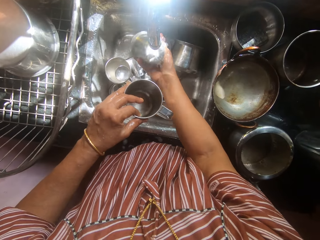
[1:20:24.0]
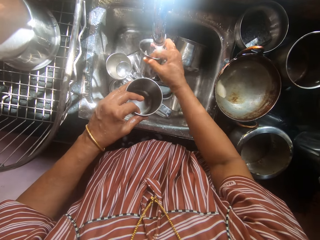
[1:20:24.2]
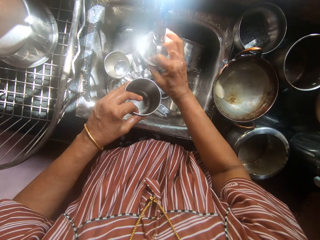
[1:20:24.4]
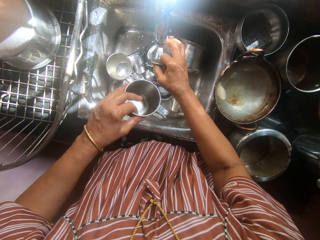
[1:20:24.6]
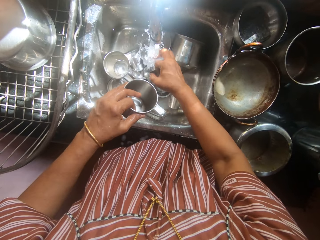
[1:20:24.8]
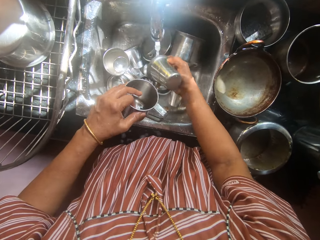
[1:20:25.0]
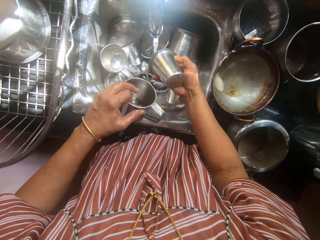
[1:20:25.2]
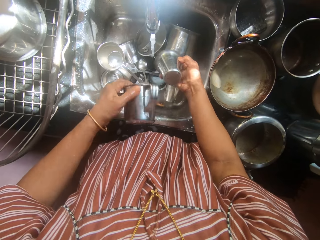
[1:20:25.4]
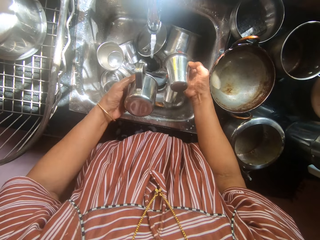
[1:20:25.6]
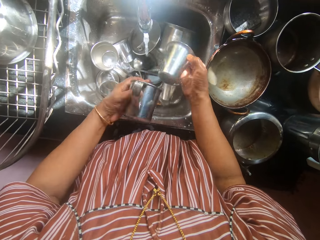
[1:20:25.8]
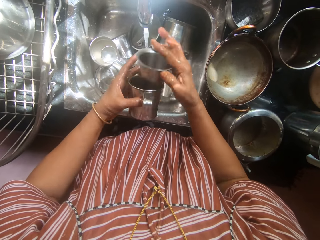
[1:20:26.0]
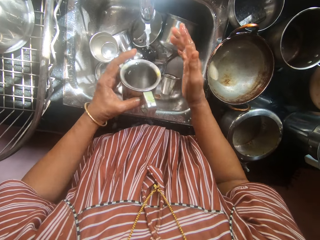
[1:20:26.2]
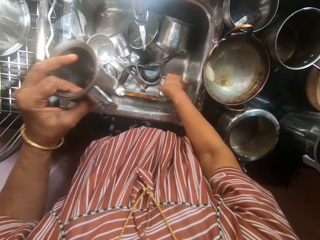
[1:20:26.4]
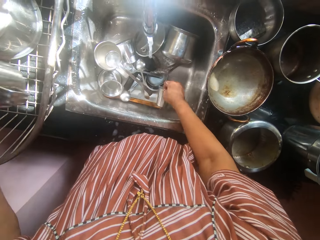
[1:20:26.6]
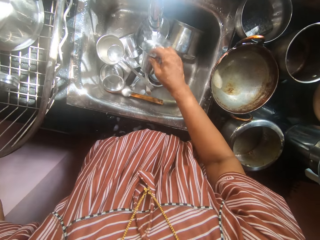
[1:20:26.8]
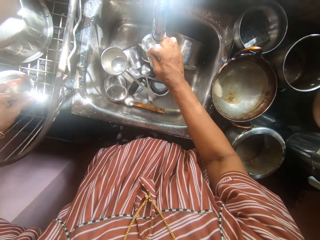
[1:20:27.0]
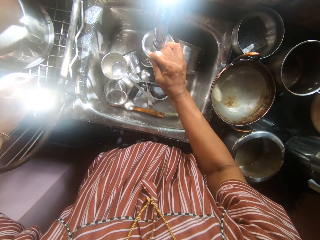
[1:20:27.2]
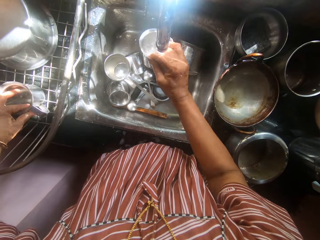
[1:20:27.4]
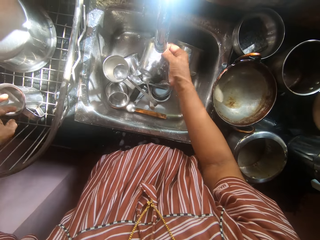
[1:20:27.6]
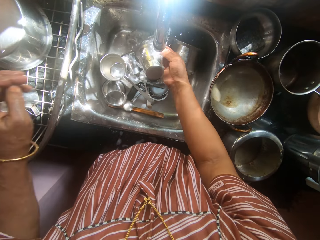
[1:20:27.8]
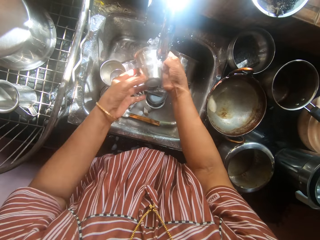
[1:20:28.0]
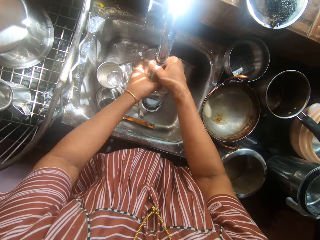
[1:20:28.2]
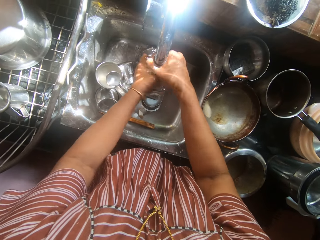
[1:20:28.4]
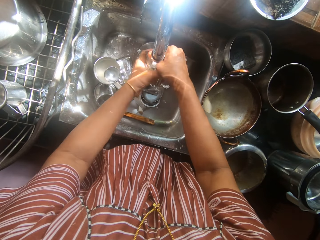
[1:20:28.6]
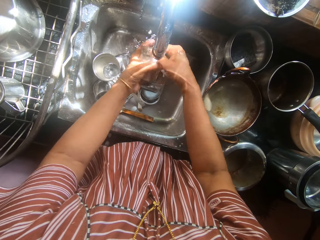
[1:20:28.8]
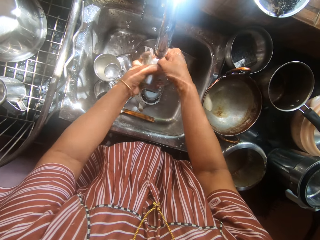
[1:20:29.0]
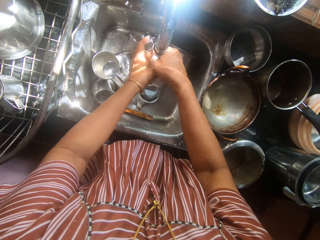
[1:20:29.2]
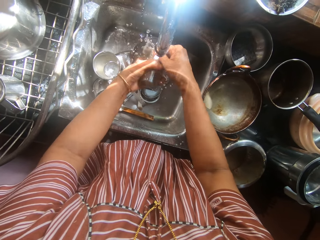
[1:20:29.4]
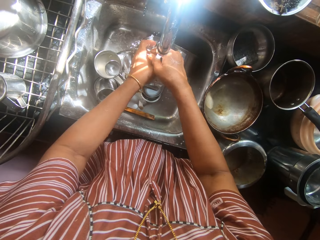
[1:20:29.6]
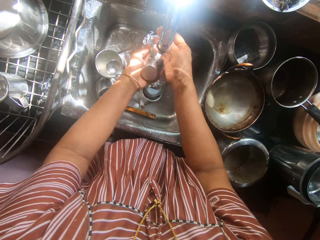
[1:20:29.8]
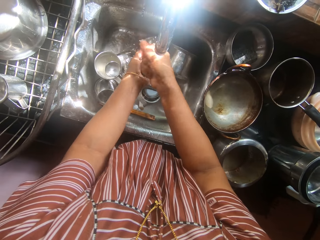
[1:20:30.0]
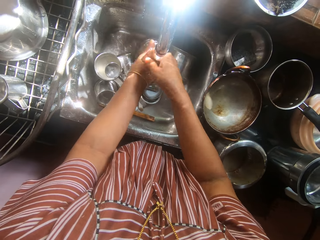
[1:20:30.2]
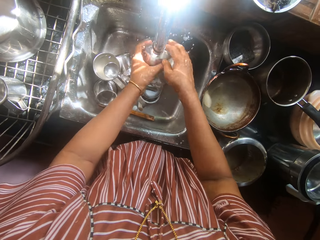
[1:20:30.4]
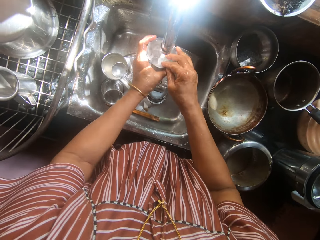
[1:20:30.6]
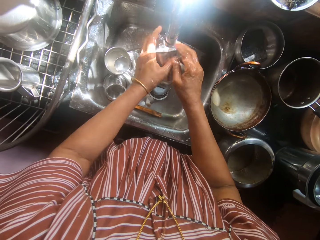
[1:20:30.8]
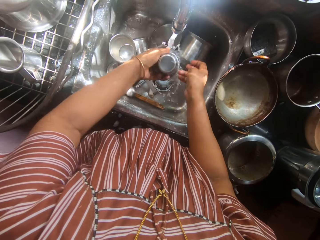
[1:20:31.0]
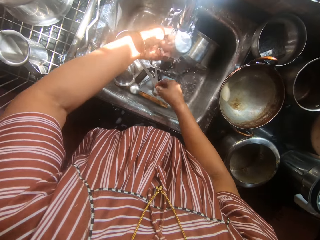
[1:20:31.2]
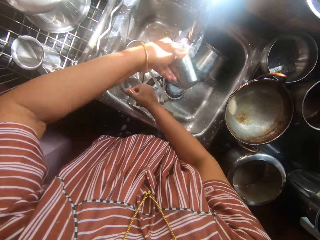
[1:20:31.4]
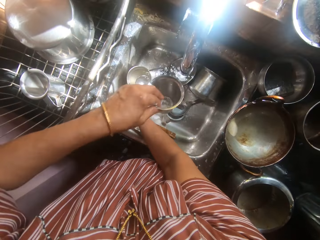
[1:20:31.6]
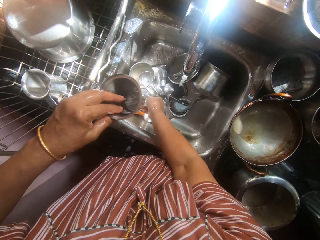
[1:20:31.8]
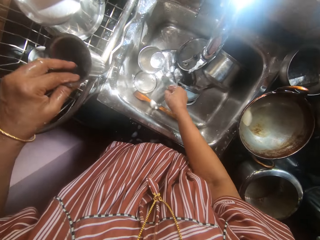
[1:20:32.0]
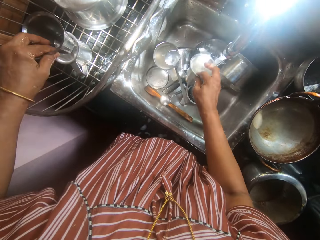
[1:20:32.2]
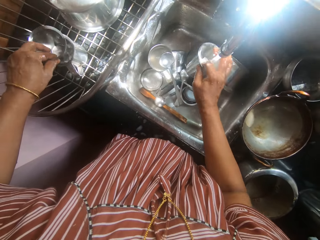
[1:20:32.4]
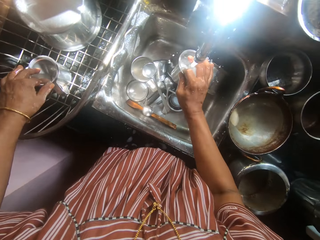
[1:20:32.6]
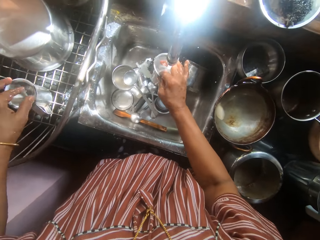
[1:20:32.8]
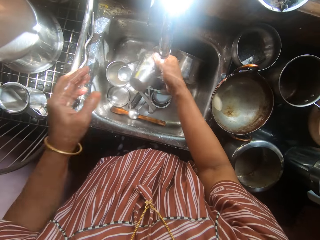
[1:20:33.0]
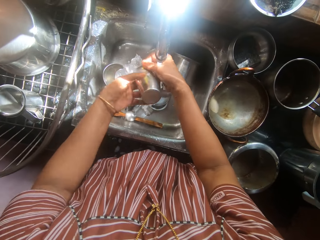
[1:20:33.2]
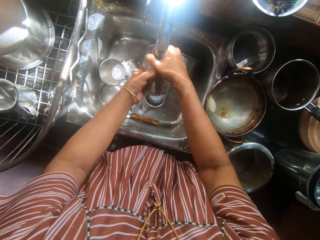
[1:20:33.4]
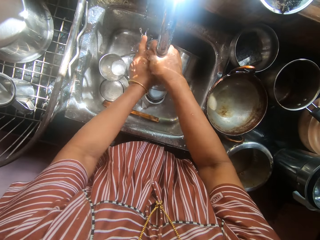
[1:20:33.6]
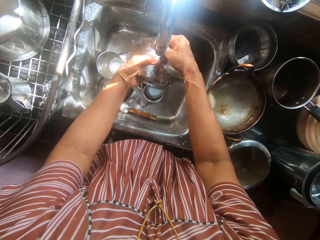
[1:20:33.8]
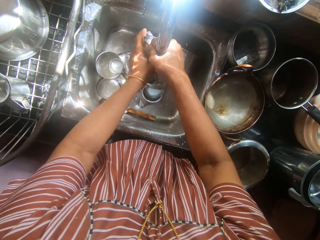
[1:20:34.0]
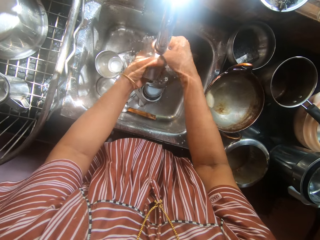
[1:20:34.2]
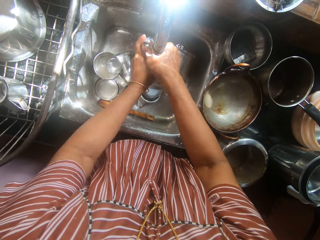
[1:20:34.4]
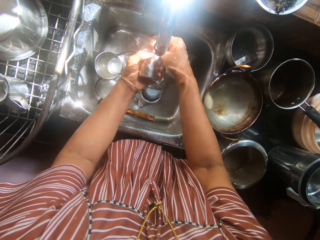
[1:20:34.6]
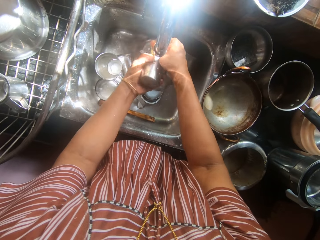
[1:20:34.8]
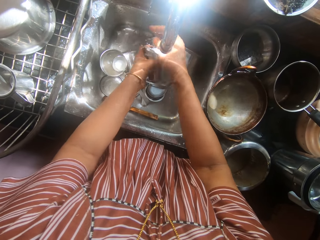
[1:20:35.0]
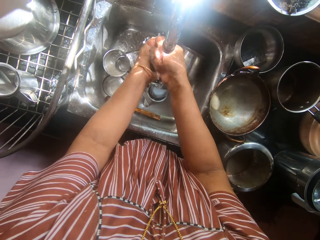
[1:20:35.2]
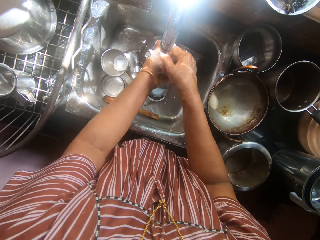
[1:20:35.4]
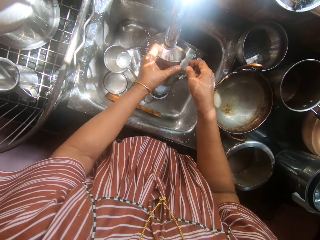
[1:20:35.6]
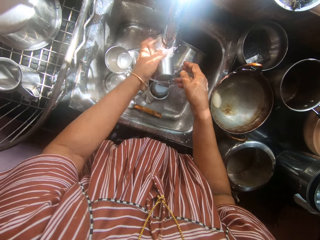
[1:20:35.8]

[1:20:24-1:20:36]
The camera wearer puts the second cup into the first cup in her left hand. She drops both cups into the plate rack with her left hand. She picks up another cup from the sink with her right hand. She rinses the soap off the cup with both hands. She holds the rinsed cup with her left hand. She picks up another cup from the sink with her right hand. She drops the rinsed cup into the plate rack with her left hand. She rinses the soap off the other cup with both hands.

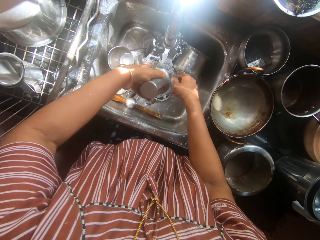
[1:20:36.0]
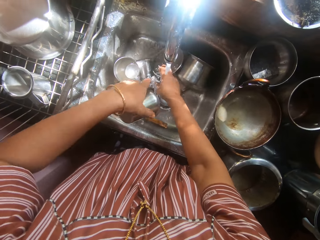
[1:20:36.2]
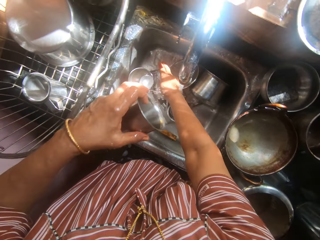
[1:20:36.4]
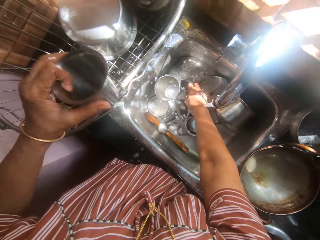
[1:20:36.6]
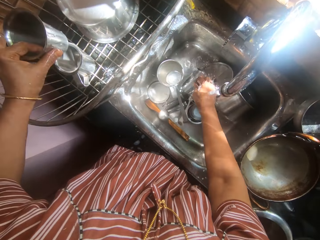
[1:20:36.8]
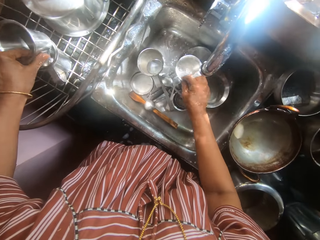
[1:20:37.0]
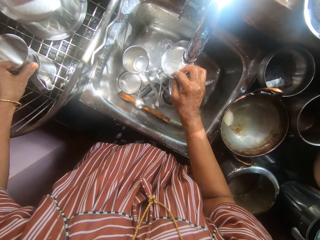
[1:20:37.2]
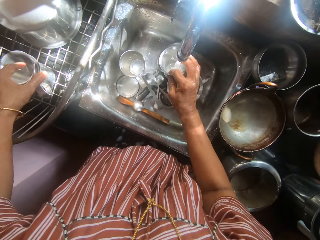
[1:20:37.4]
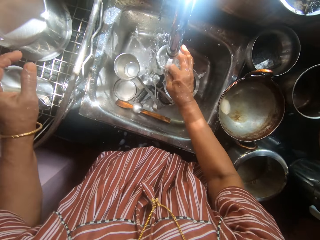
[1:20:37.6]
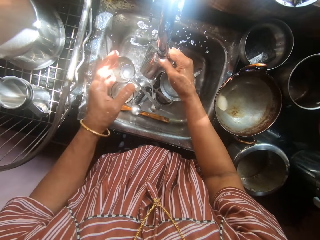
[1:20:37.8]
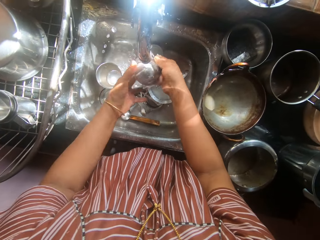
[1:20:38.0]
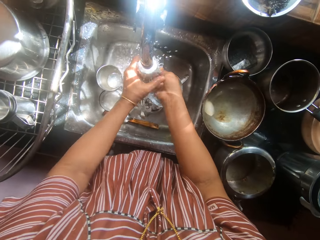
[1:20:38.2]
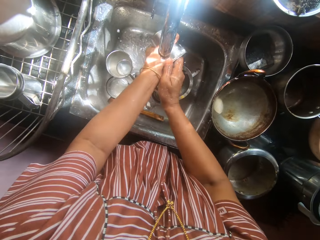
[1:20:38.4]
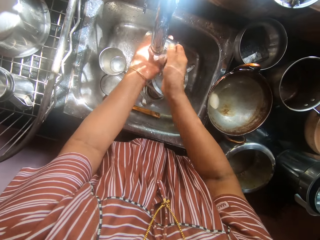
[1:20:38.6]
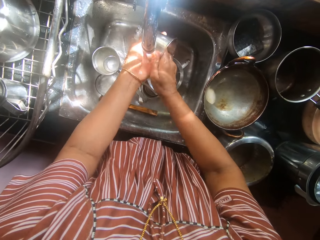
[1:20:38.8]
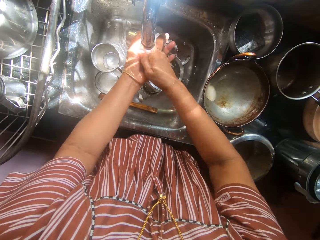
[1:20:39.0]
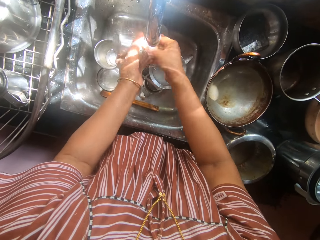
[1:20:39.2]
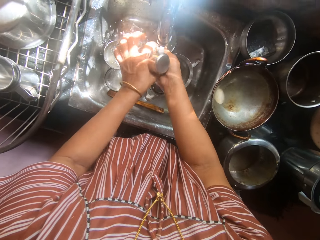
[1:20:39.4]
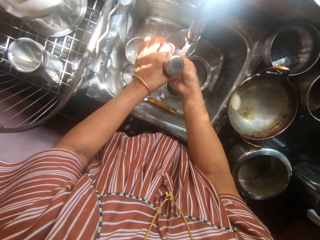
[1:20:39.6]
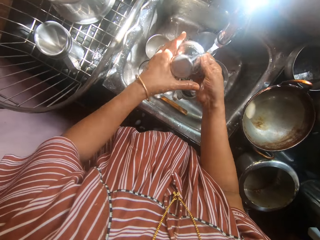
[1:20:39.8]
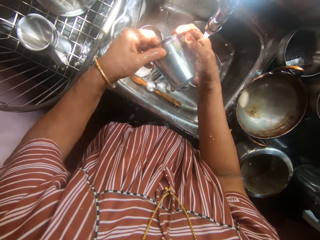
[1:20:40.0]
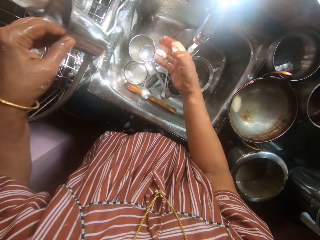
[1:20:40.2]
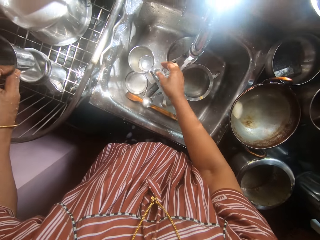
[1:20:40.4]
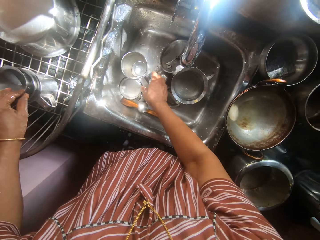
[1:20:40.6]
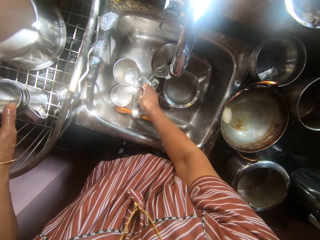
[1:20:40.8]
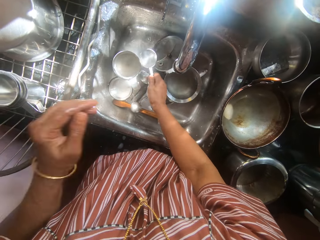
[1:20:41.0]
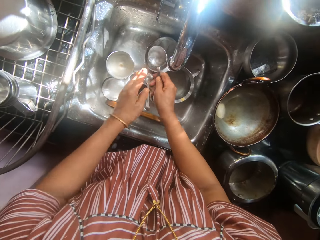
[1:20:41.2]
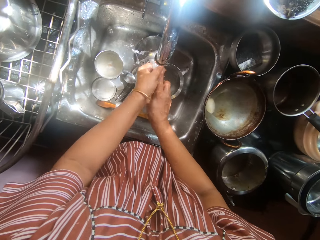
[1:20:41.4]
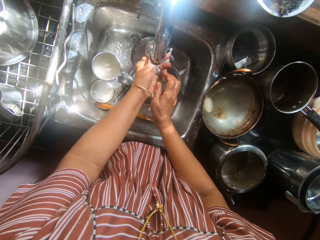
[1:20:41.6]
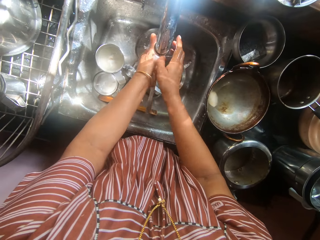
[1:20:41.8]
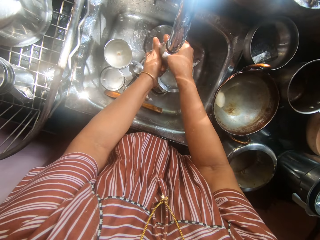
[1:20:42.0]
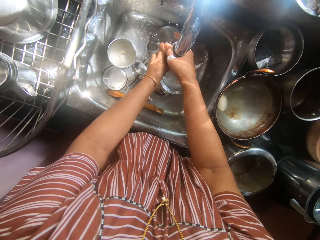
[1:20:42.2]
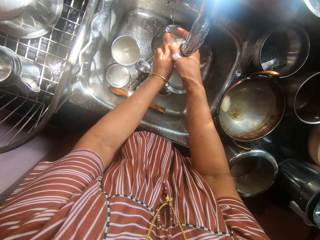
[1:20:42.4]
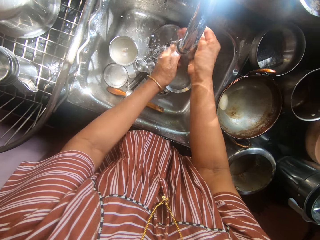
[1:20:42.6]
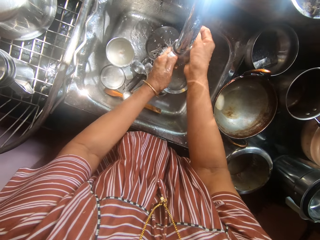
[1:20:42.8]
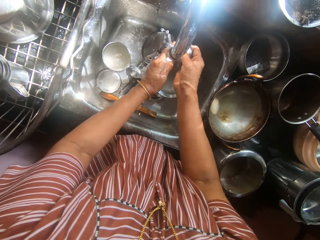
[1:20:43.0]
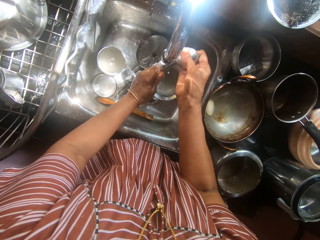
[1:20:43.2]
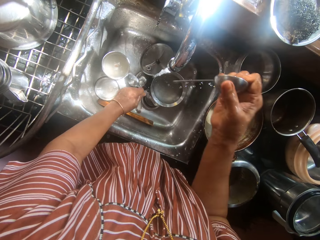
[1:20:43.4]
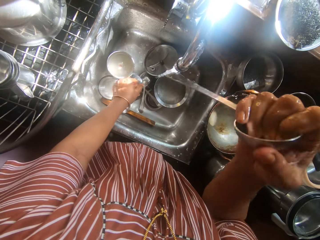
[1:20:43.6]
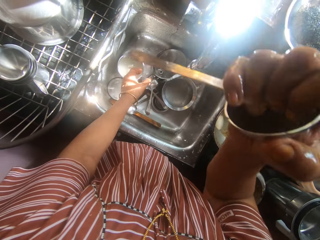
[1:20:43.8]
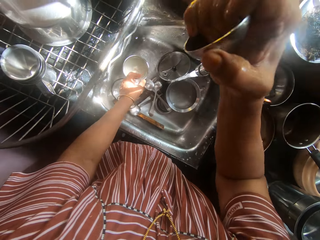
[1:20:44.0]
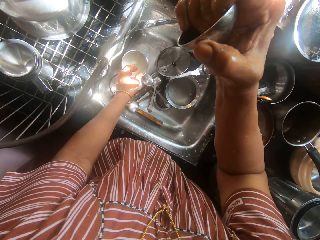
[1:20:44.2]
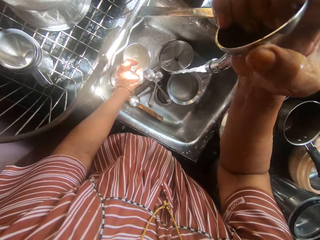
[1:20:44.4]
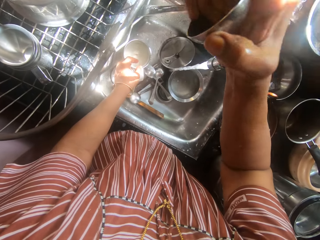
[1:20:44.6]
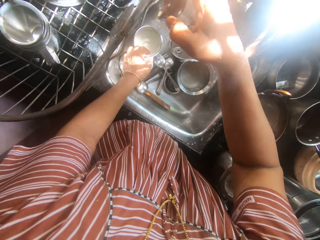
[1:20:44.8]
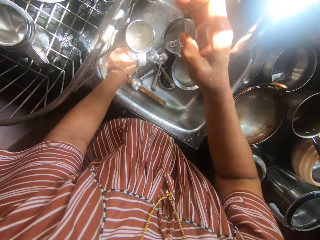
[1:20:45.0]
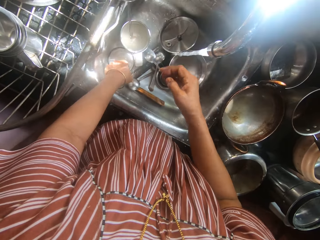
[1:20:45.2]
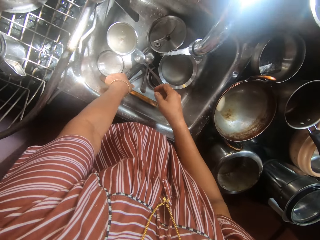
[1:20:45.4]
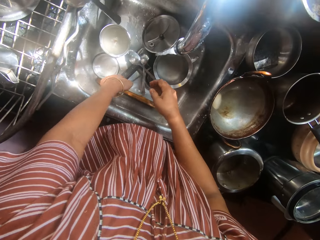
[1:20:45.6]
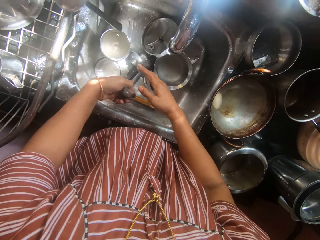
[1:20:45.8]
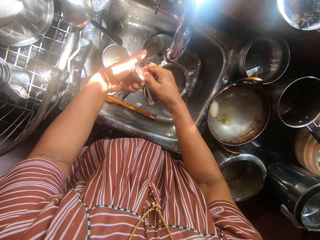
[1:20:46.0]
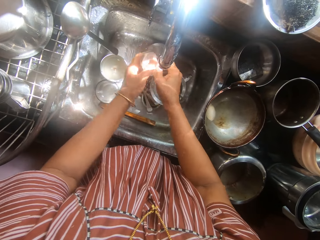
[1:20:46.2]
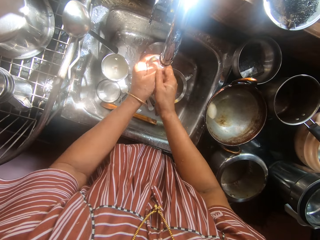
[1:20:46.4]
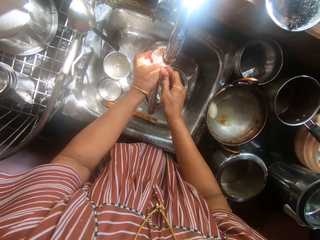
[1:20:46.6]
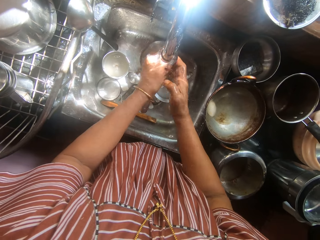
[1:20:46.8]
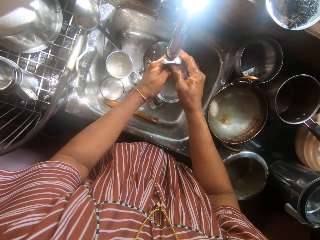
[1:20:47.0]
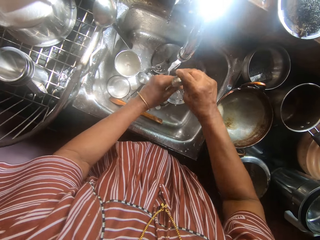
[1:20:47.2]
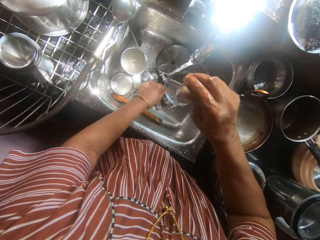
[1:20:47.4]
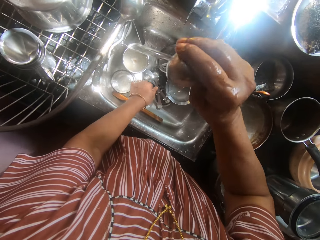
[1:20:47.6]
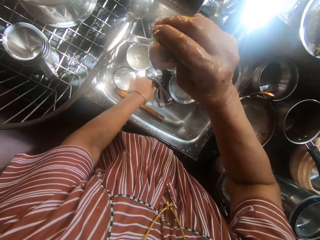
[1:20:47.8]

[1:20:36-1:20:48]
The camera wearer holds the rinsed cup with her left hand. She picks up a cup with her right hand. She drops the rinsed cup into the plate rack with her left hand. She rinses the soap off another cup with both hands. She drops the rinsed cup into the plate rack with her left hand. She picks up a spoon from the sink with her right hand. She rinses the soap off the spoon with both hands. She drops the spoon on the plate rack with her right hand. She picks up a spoon. She rinses the soap off the spoon with both hands.
